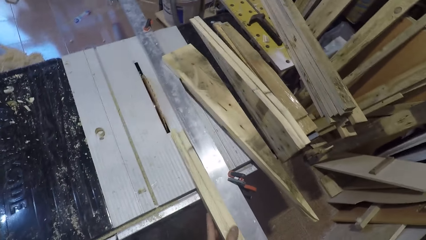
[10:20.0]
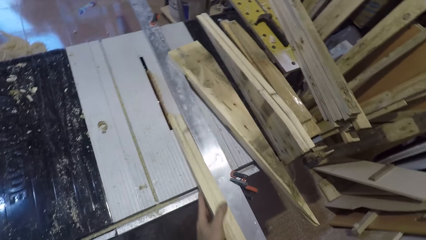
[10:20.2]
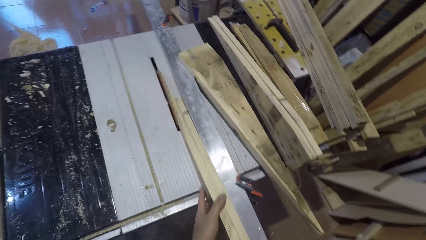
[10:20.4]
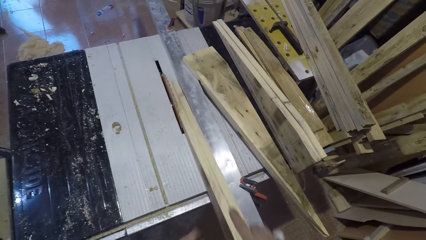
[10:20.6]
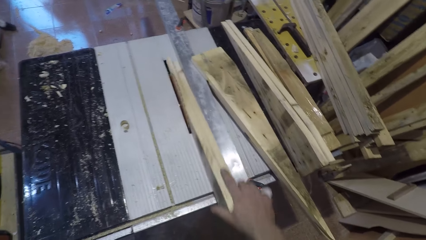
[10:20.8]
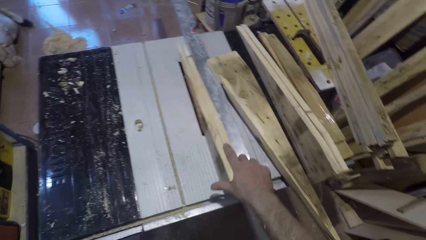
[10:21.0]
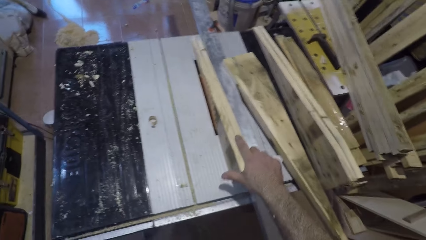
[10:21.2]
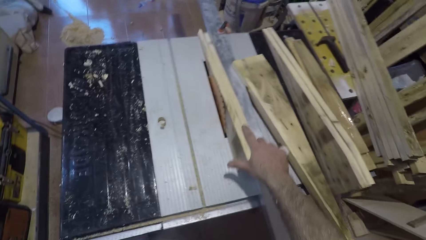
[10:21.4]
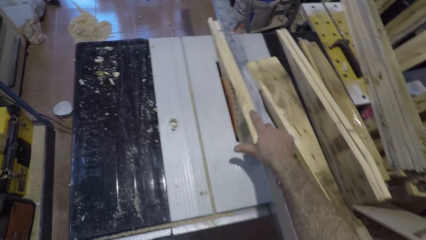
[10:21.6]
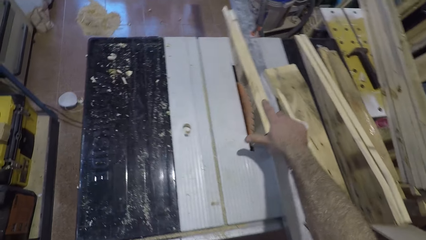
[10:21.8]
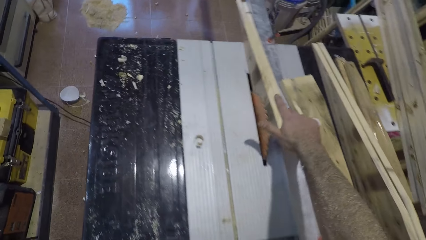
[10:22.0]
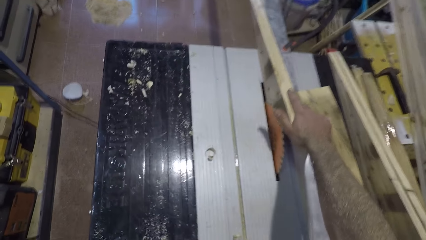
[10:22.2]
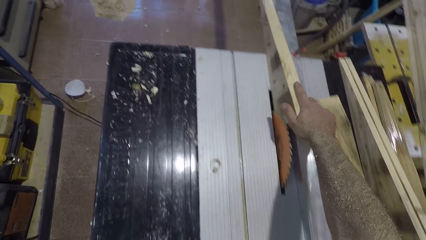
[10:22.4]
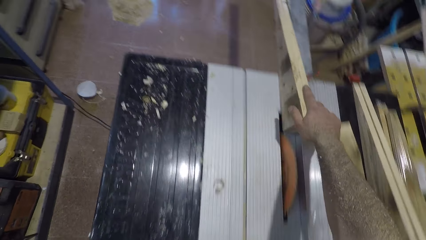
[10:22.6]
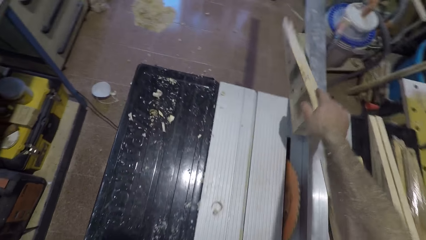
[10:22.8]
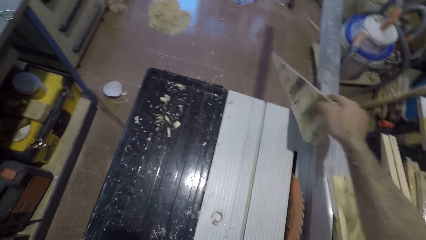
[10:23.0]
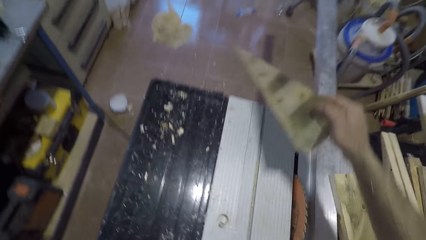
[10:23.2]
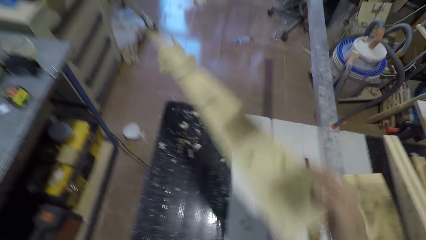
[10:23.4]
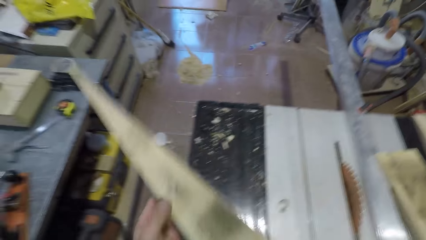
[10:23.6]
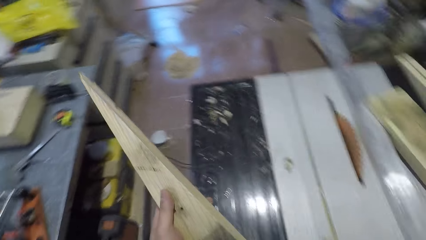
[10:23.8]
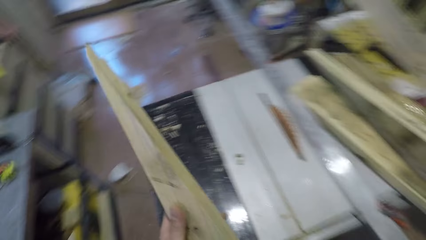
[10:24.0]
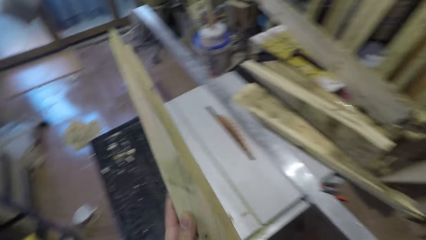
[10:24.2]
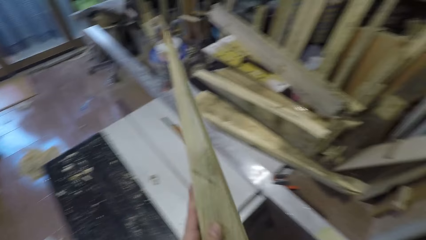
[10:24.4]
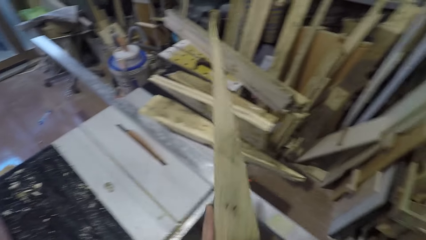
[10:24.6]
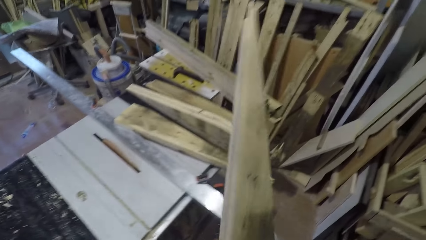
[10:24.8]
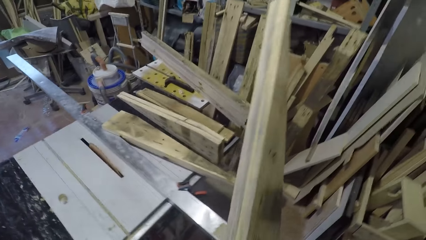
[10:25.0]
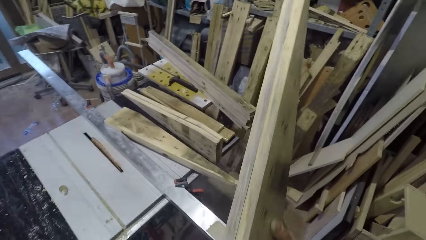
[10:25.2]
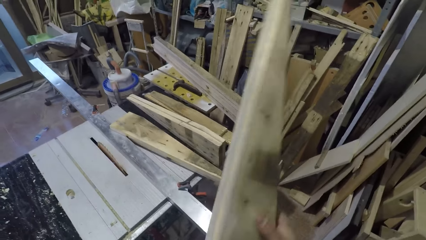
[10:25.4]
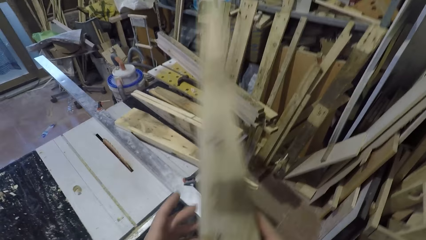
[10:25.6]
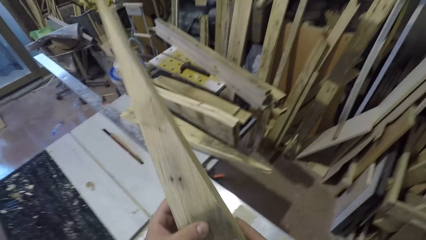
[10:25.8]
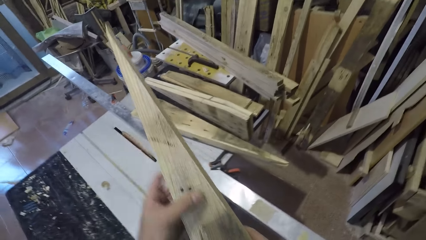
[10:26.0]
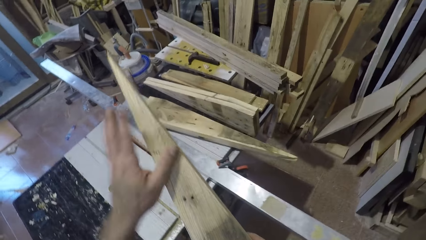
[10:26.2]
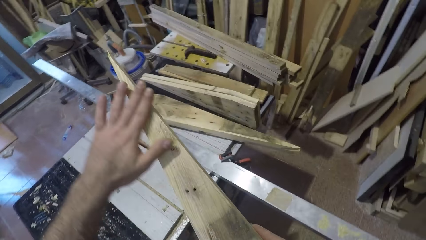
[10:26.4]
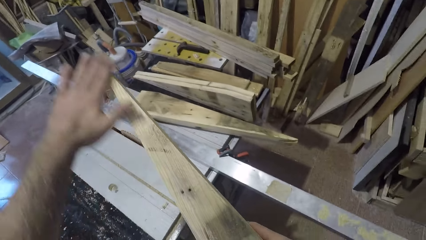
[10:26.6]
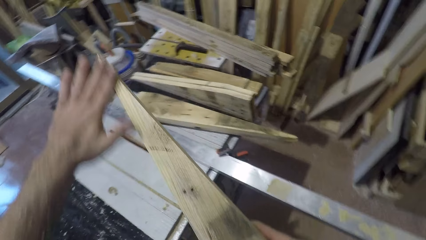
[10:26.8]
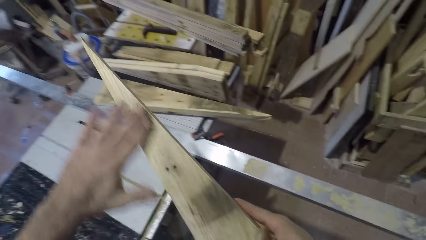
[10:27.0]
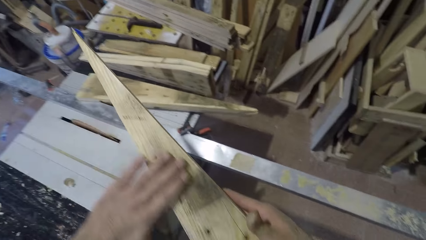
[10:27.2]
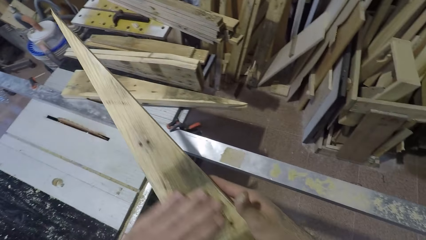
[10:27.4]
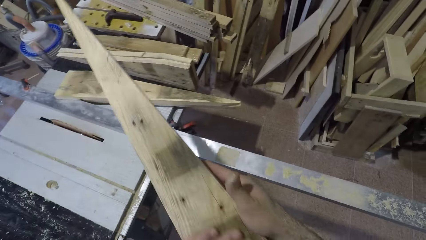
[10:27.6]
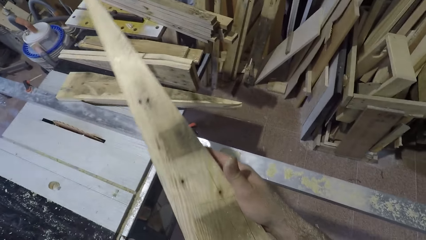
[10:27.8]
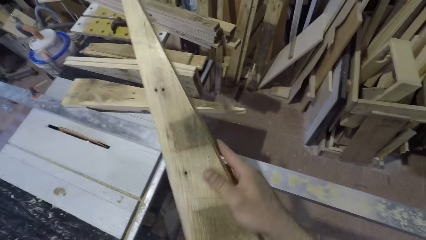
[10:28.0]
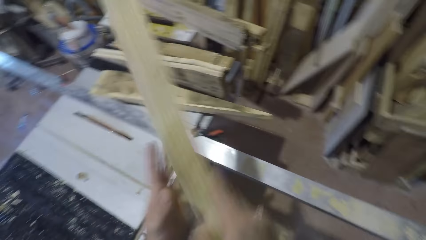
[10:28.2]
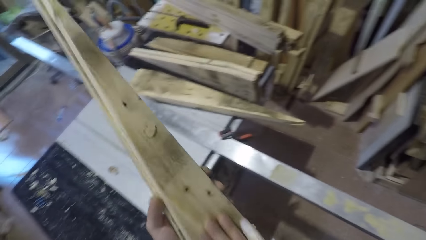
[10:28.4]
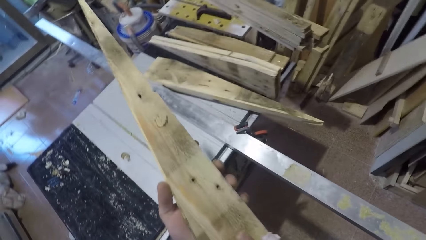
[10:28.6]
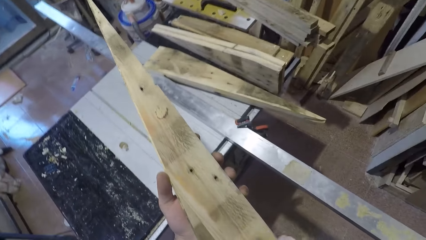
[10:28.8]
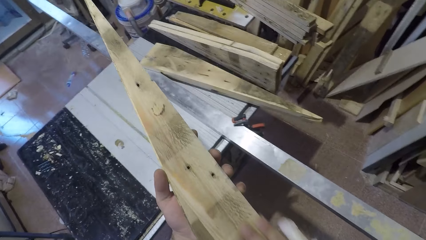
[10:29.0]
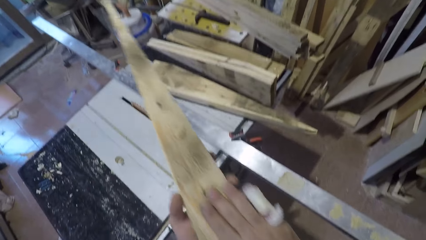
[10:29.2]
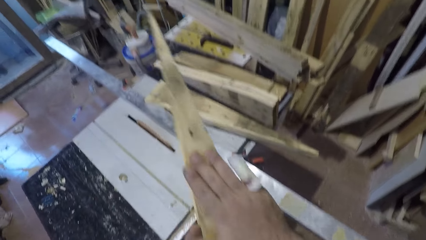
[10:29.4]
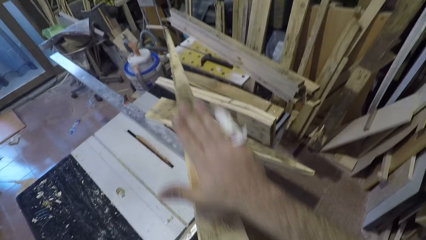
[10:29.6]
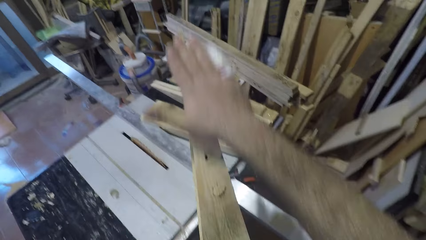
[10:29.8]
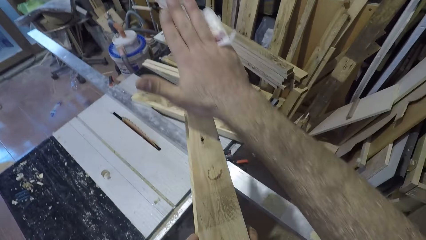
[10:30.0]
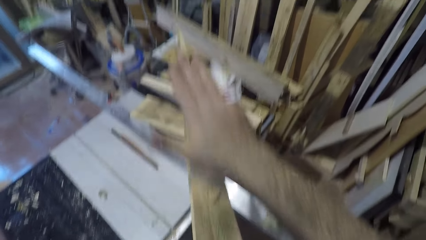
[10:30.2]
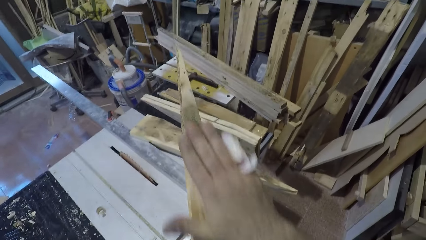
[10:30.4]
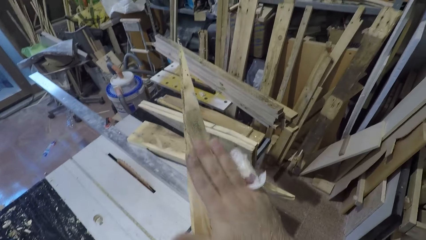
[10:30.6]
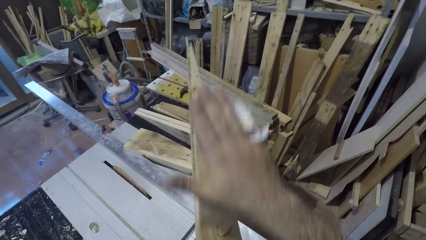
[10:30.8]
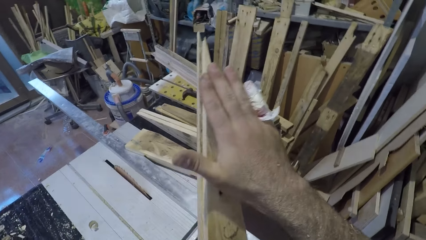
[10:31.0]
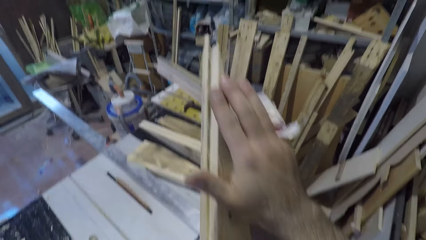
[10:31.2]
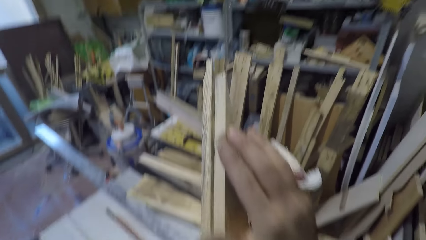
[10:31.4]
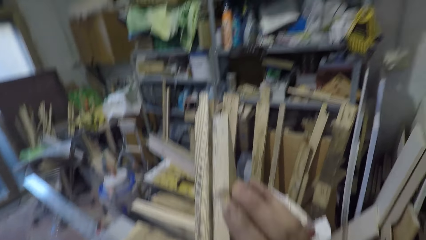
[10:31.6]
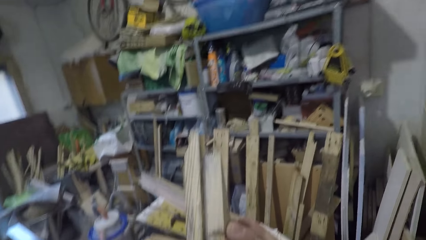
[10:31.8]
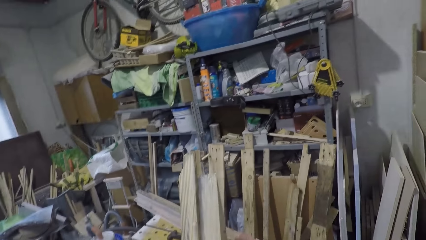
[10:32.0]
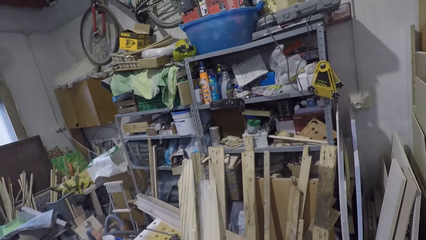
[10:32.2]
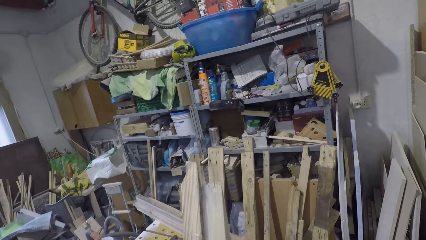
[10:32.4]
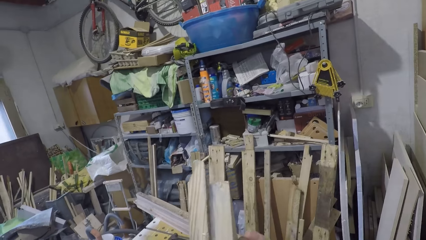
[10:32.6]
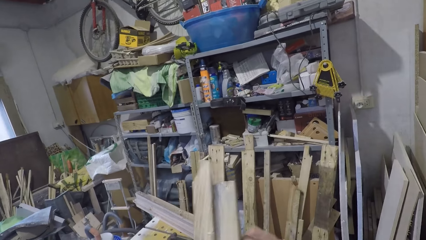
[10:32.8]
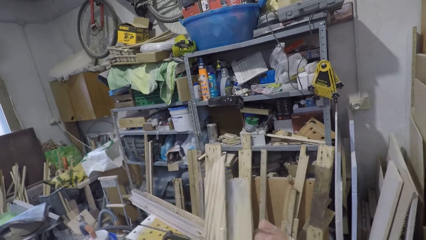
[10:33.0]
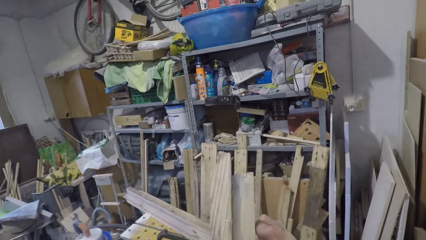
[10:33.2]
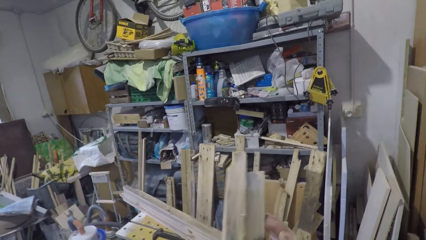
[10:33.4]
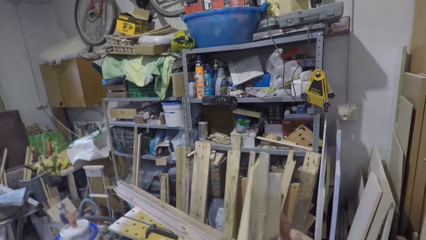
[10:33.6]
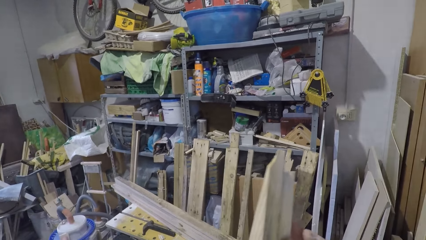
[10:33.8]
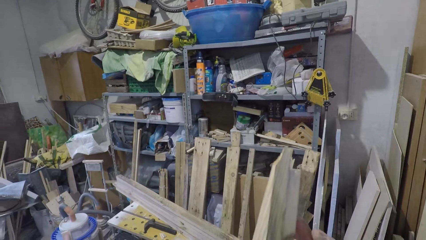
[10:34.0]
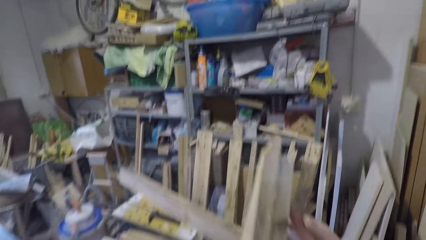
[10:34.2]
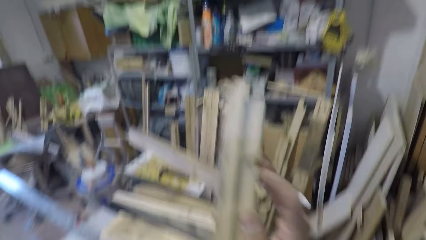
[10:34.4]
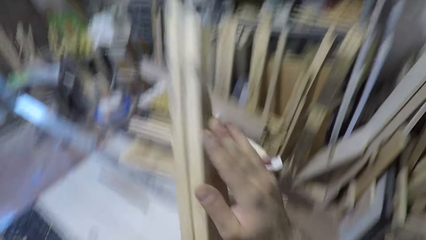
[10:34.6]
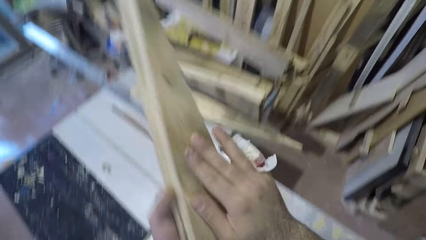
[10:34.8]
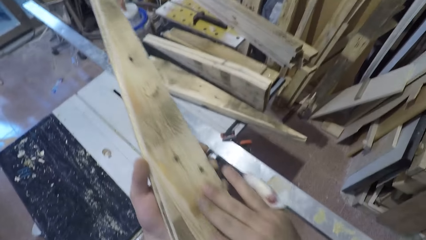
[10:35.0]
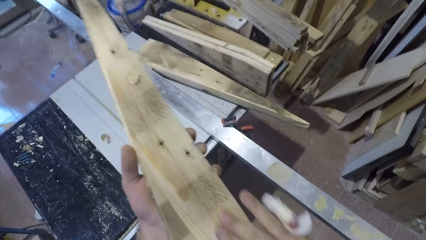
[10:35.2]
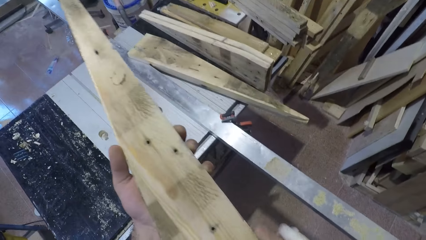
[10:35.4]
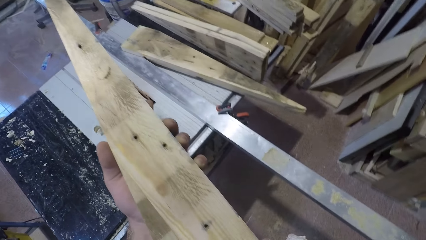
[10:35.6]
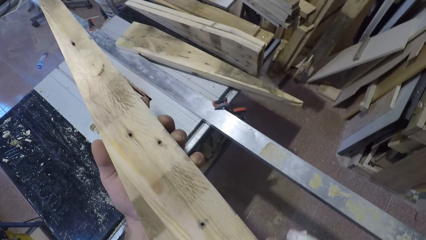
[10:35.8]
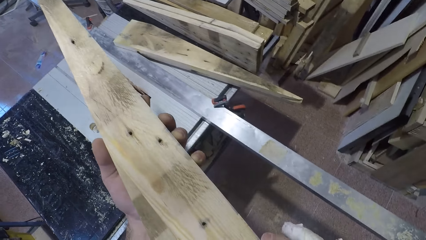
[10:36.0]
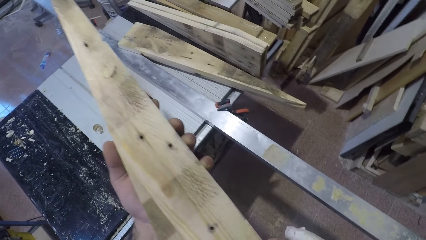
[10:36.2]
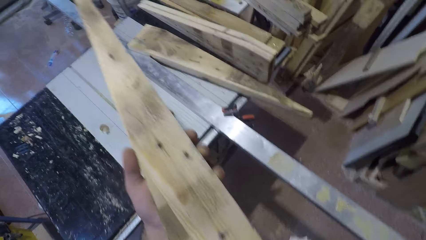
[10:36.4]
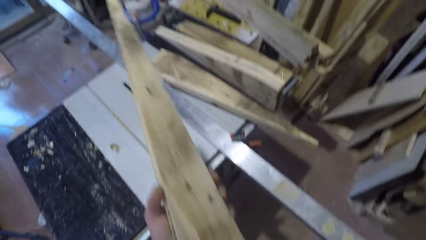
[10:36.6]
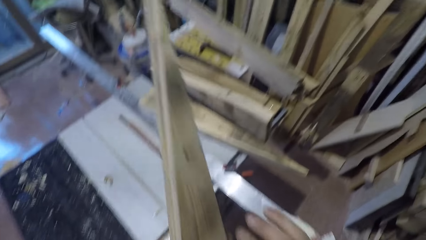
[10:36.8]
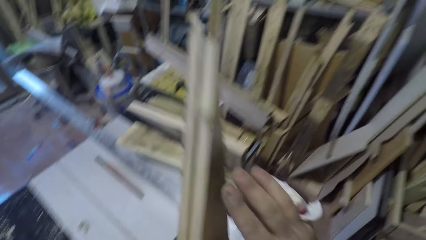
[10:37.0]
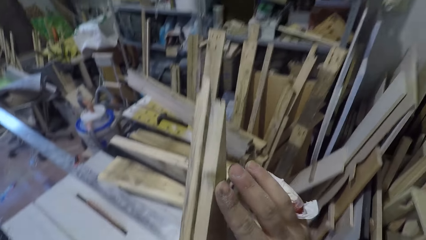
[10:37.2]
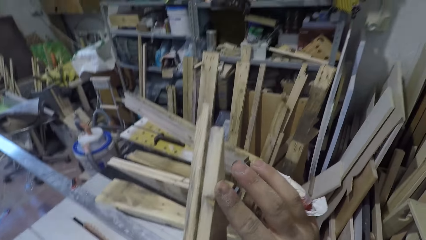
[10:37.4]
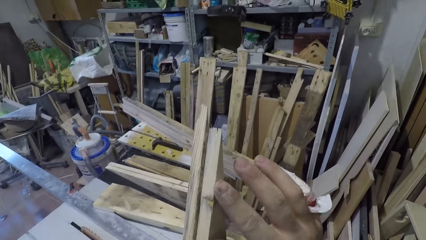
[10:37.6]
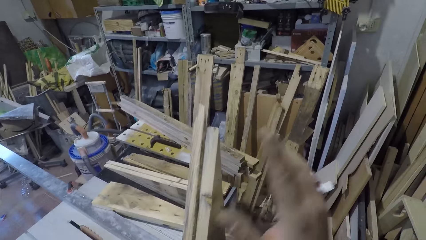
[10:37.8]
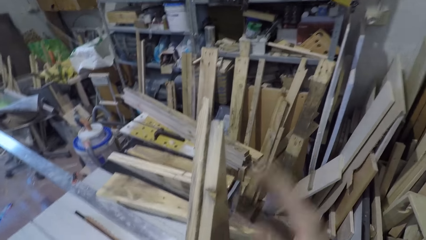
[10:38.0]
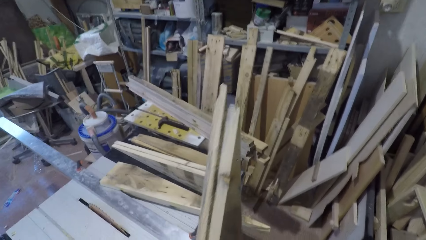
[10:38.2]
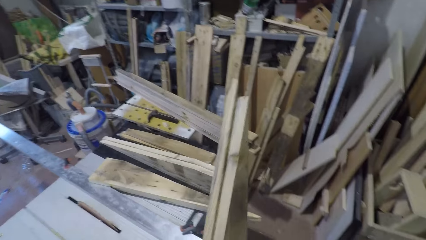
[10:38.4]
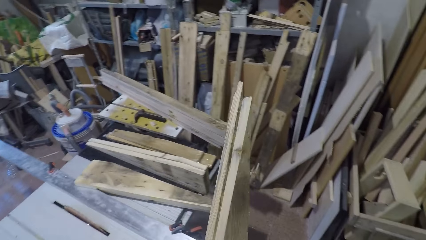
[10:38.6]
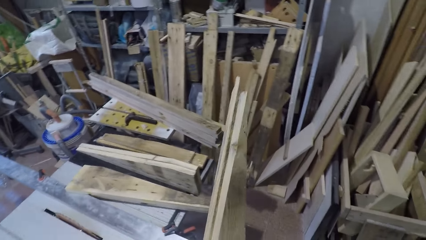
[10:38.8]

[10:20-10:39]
The camera wearer passes the piece of timber near the table cutter. He puts the wood inside a circular saw machine and works on the wood with the circular saw machine. He examines the piece of timber. He rubs his hand on the wood.
